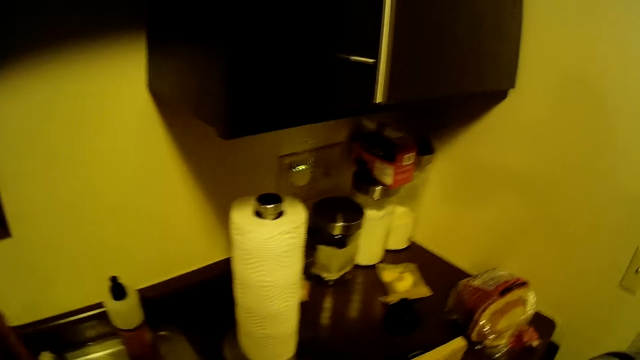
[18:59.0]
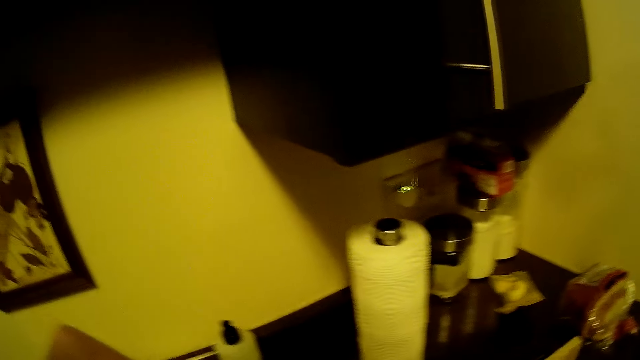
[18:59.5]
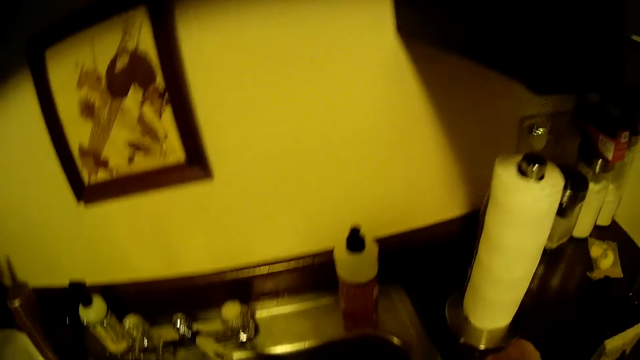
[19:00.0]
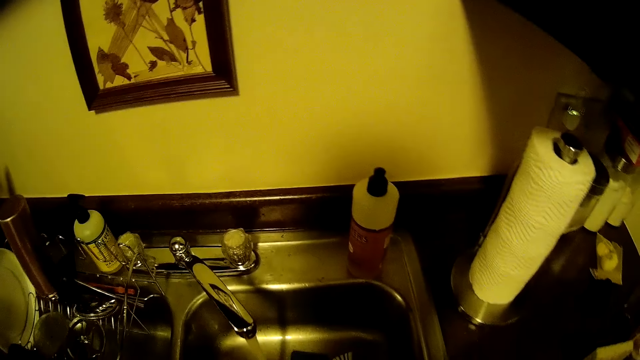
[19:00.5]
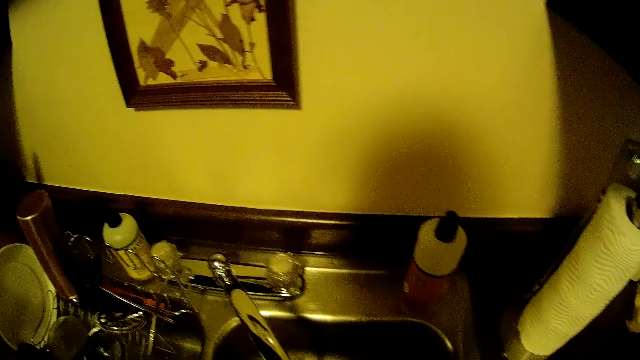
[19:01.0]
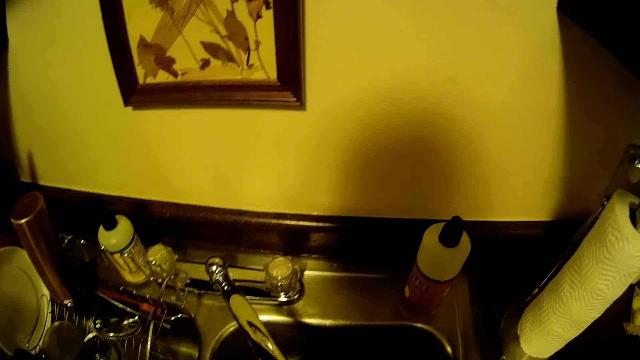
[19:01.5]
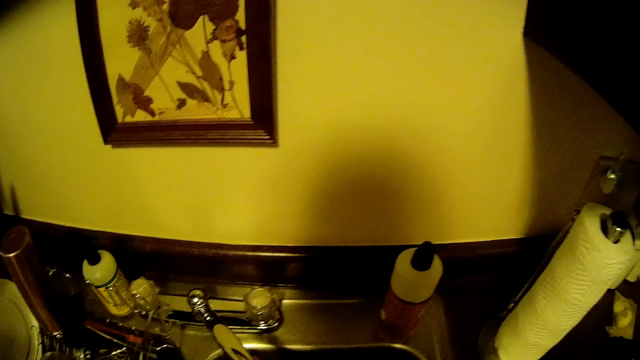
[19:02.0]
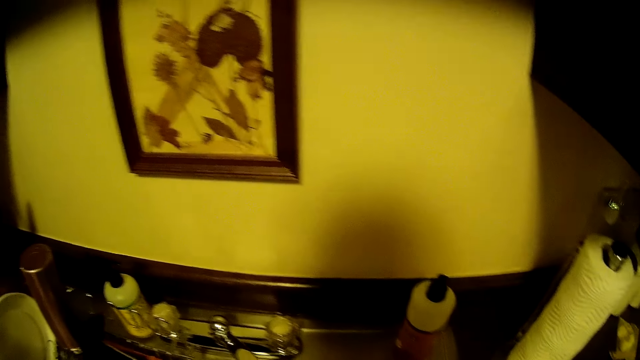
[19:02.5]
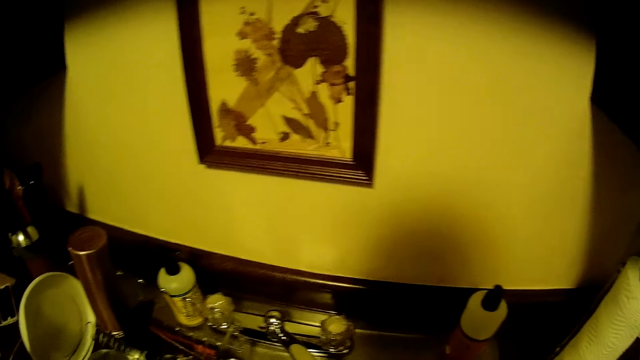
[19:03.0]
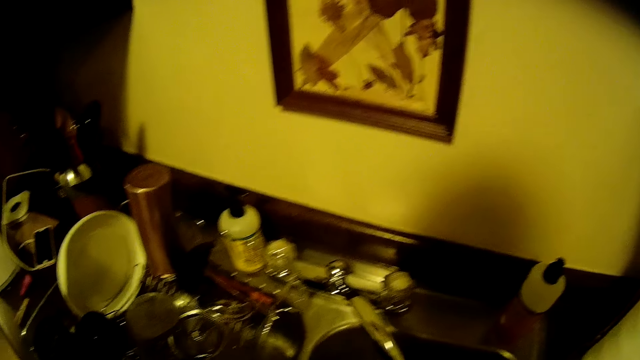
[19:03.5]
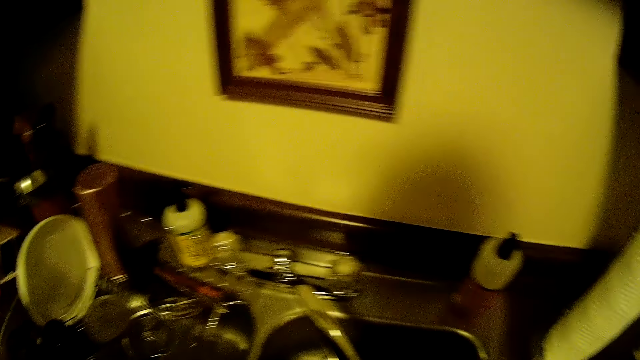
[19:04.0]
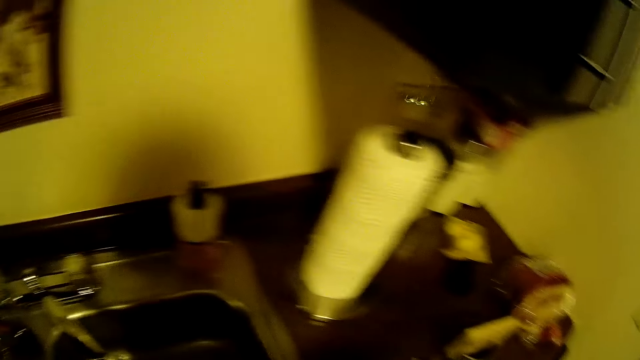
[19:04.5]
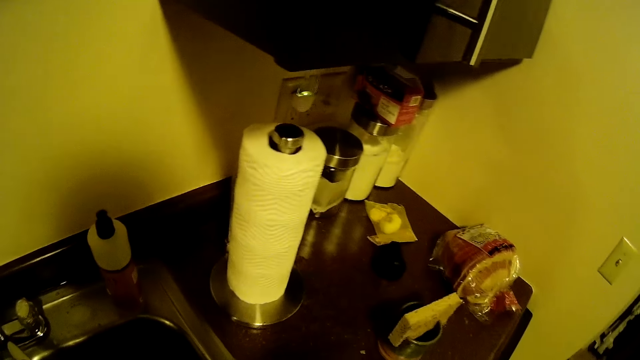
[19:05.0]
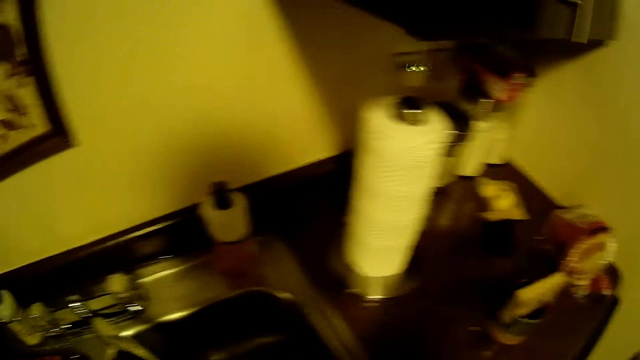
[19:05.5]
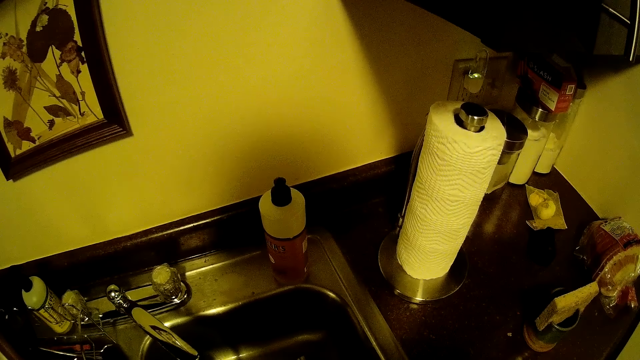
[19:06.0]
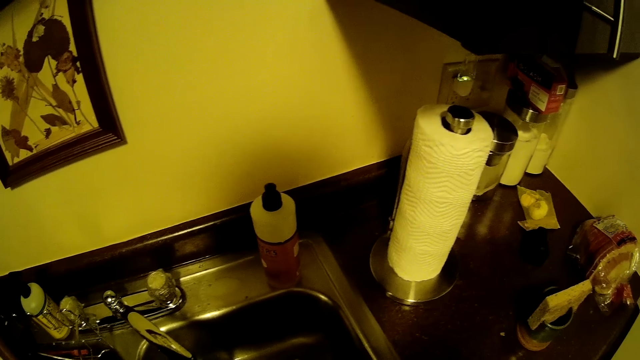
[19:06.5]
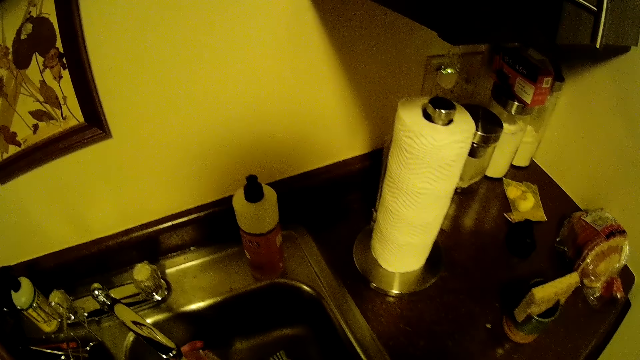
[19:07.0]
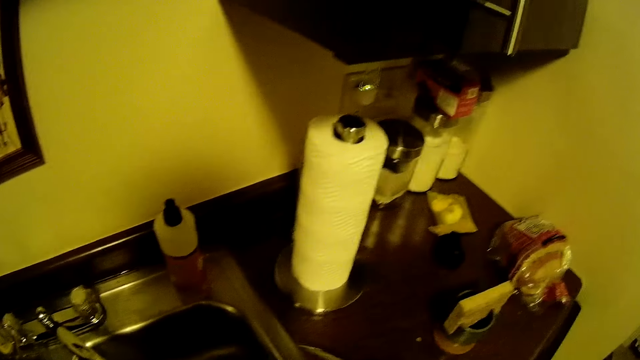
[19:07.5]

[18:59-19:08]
The camera wearer washes both hands under the tap.

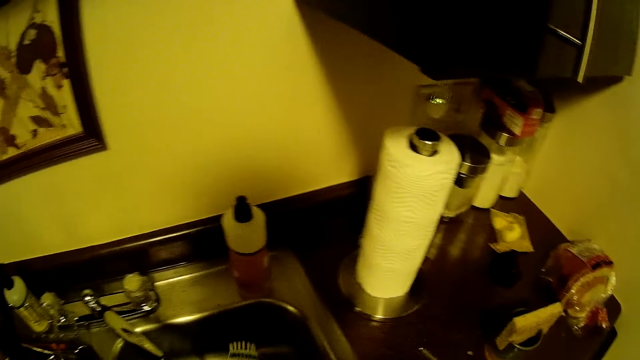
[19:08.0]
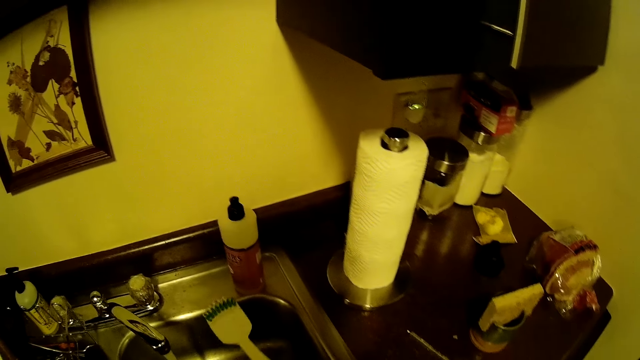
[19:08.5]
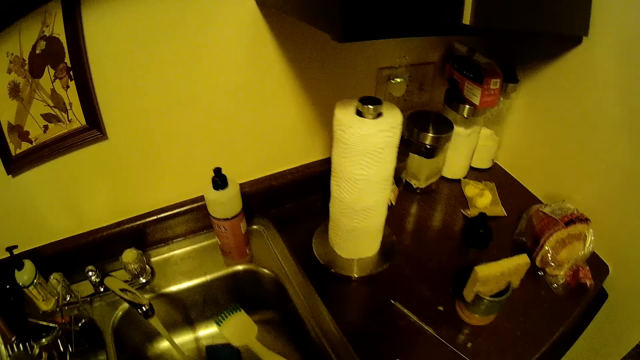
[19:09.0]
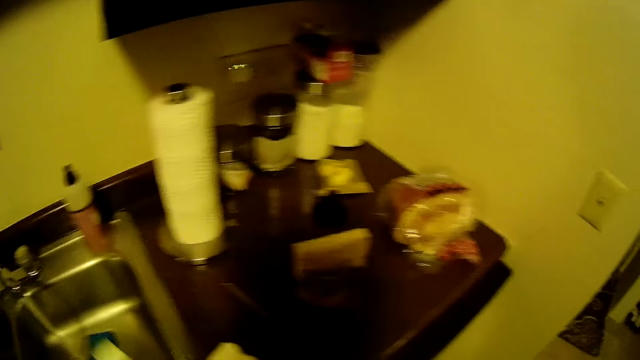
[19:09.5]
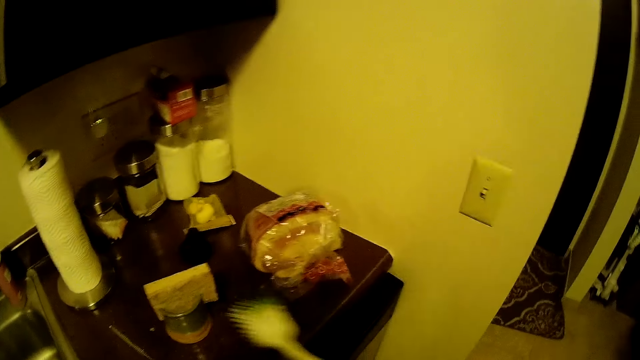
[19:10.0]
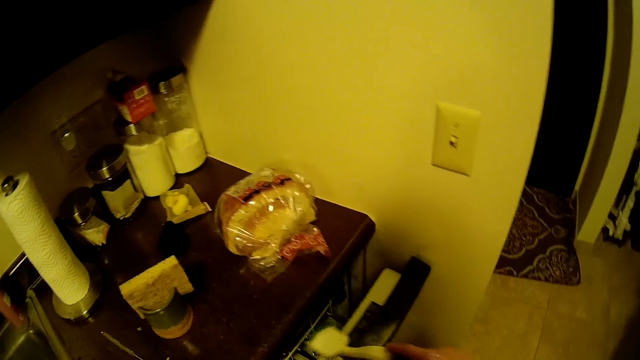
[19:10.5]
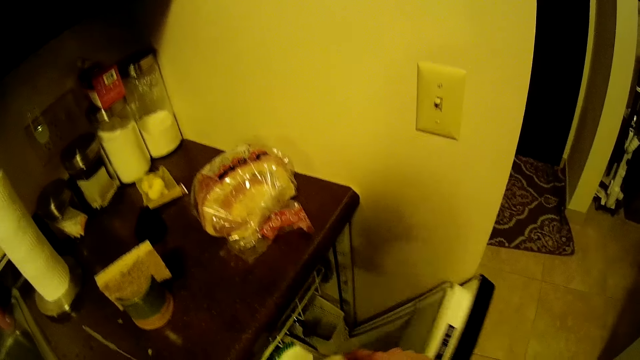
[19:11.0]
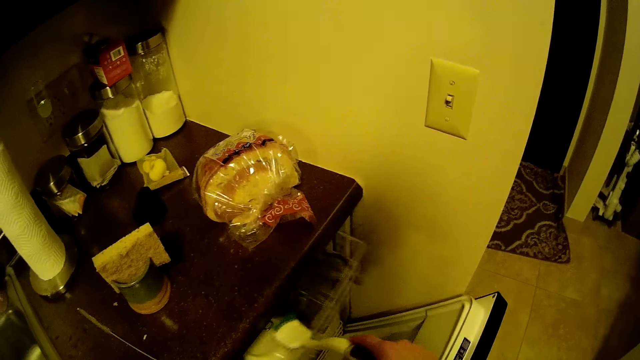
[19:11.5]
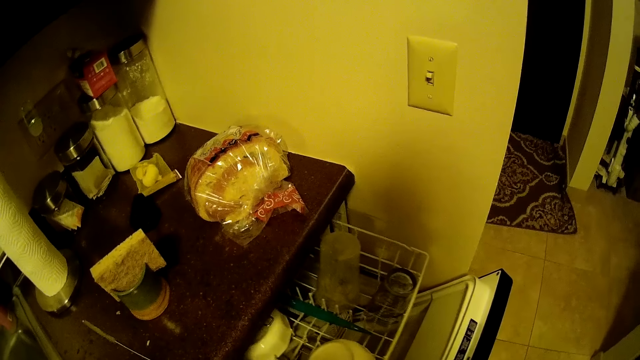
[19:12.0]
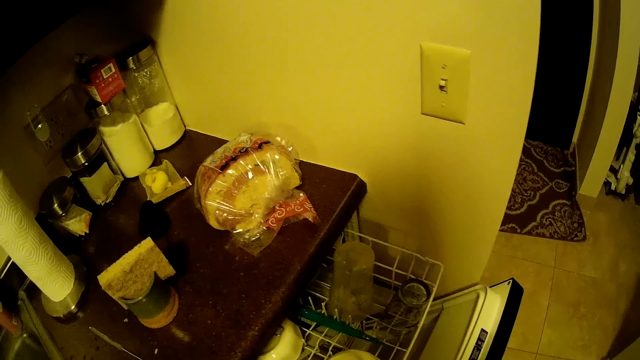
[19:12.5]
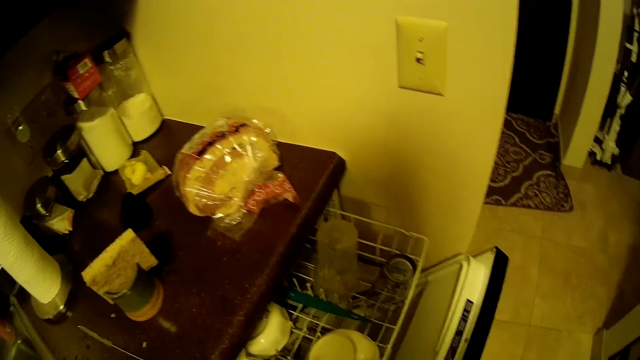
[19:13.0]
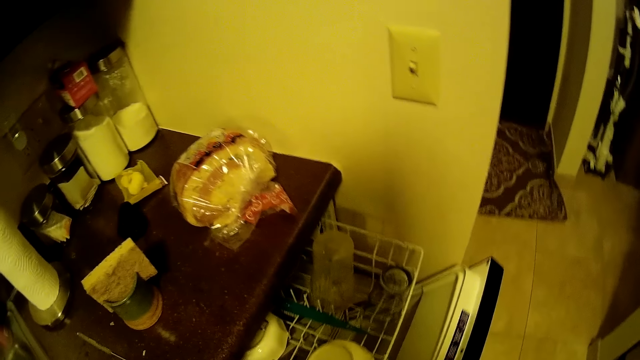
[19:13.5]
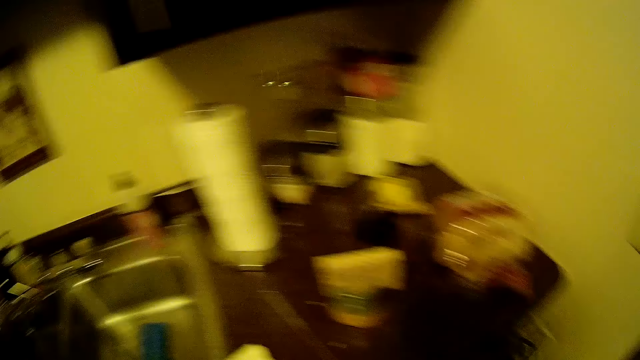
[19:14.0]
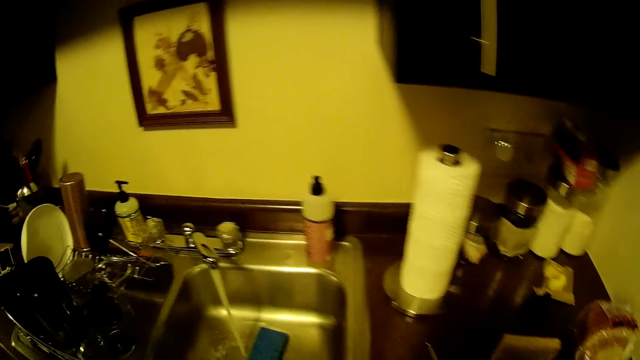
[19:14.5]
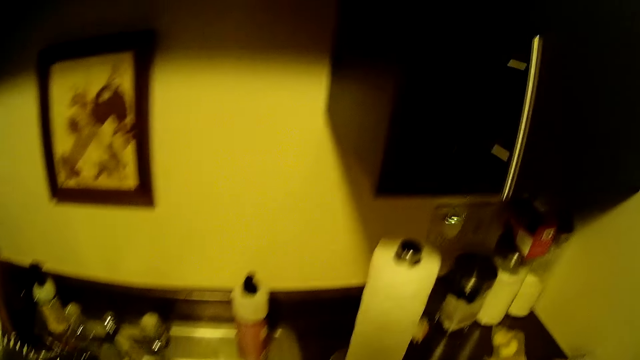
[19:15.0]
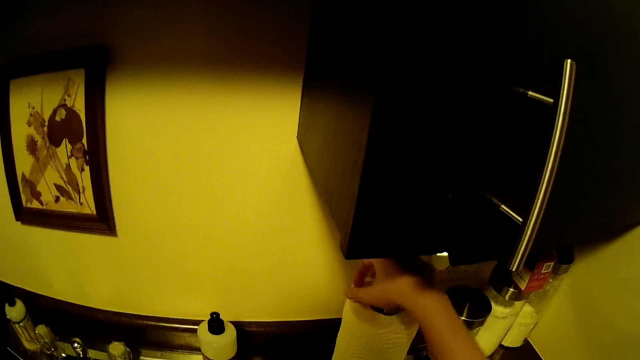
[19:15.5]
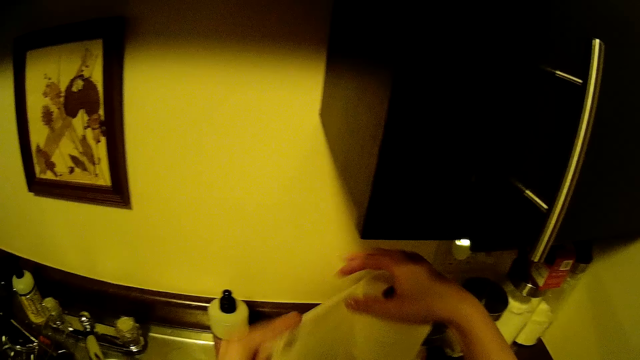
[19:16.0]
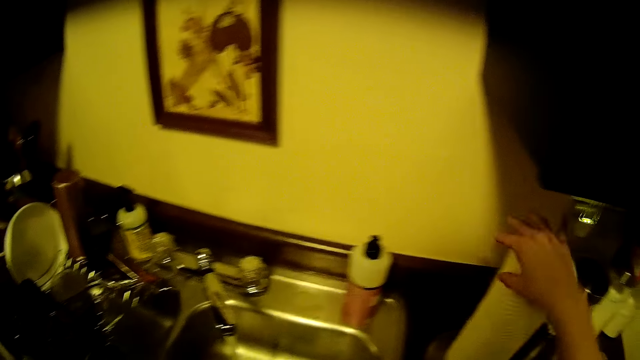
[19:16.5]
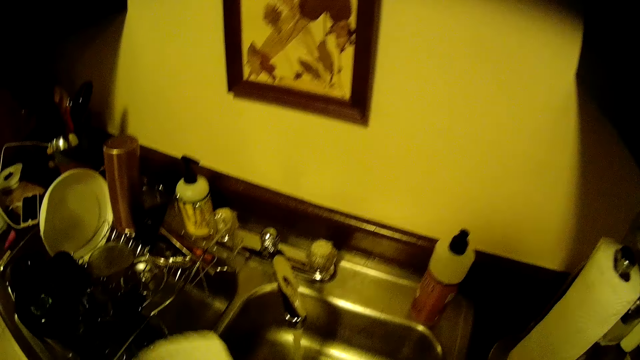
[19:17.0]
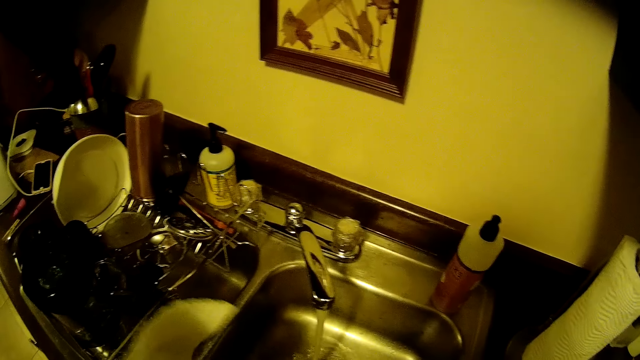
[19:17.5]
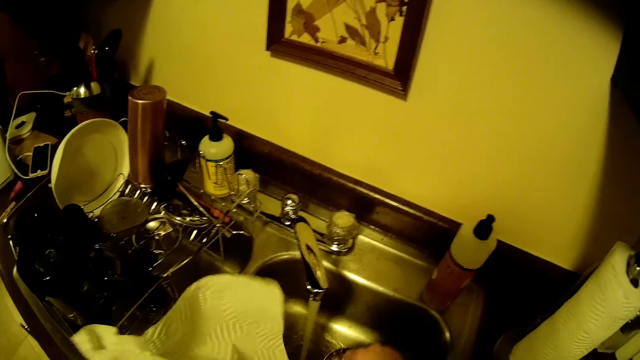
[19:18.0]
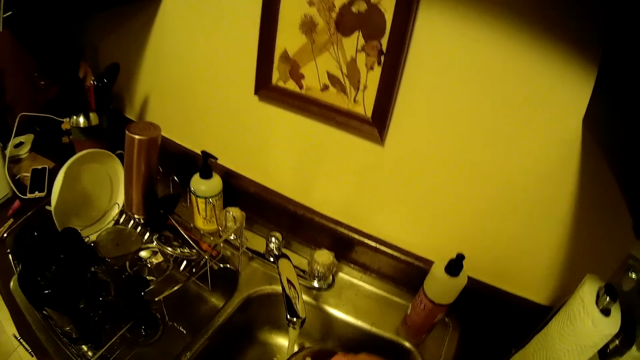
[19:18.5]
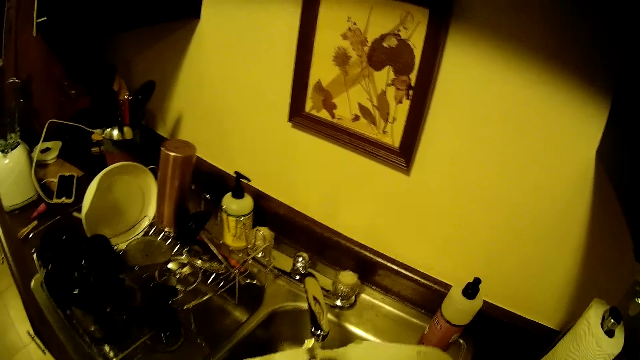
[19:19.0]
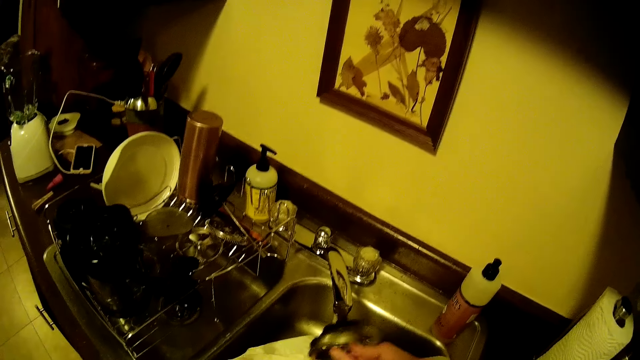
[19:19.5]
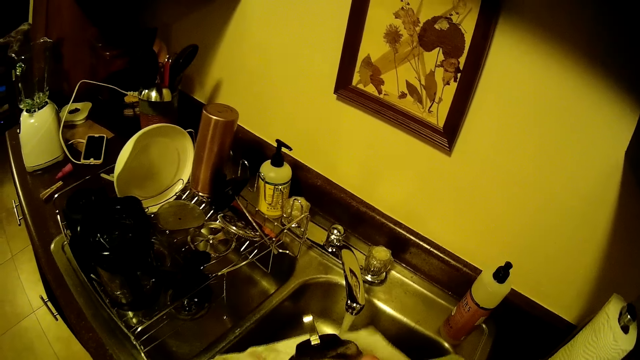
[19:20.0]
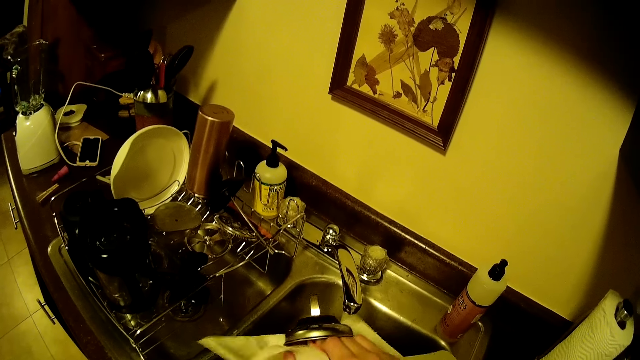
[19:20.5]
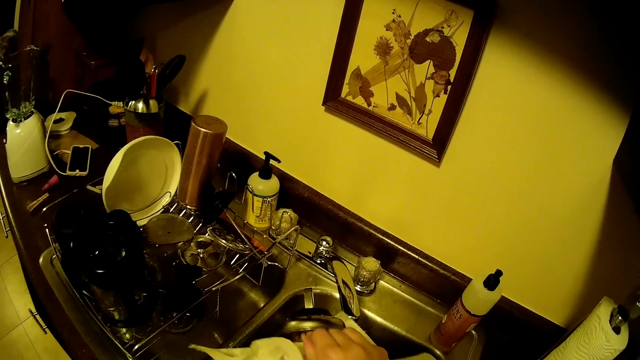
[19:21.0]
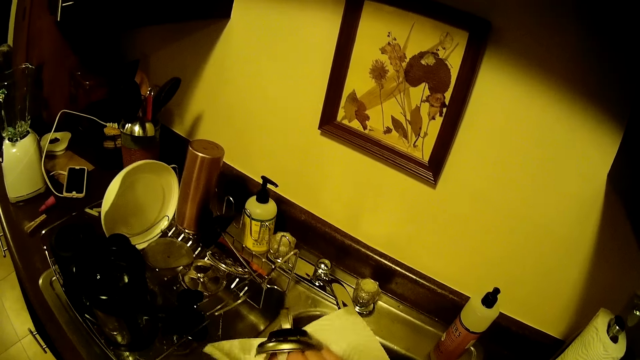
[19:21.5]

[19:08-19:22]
The camera wearer holds a spoon with her right hand. She shakes a scrub brush. She opens a dish washer or utensils cabinet with her right hand. She pulls a rack inside the dish washer with her left hand. She opens the drawer. She closes the cabinet. She holds a tissue paper with both hands. She cuts the tissue paper with her left hand. She cleans a sink strainer with the tissue paper with both hands.
